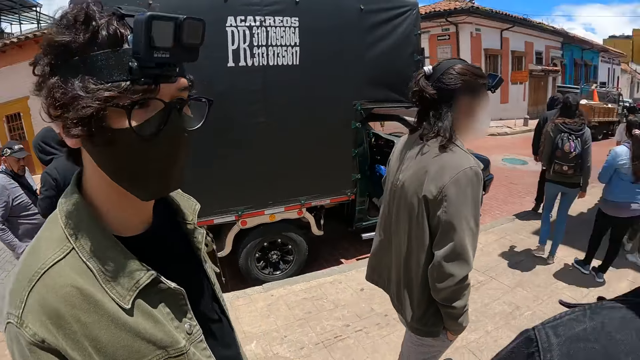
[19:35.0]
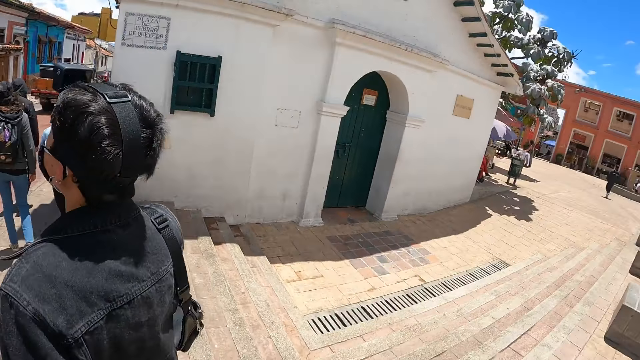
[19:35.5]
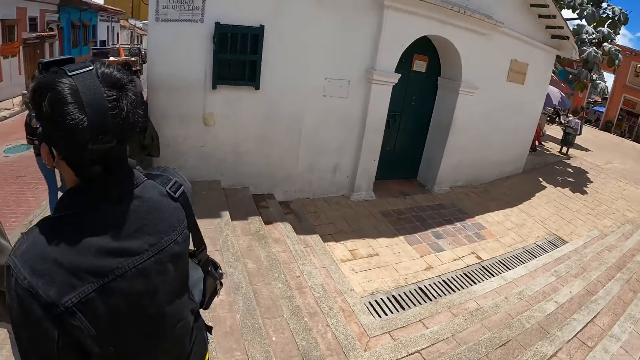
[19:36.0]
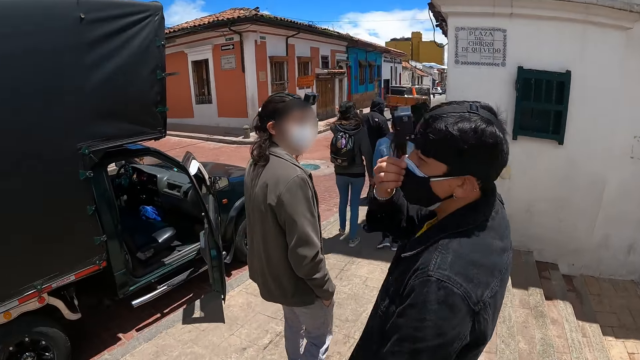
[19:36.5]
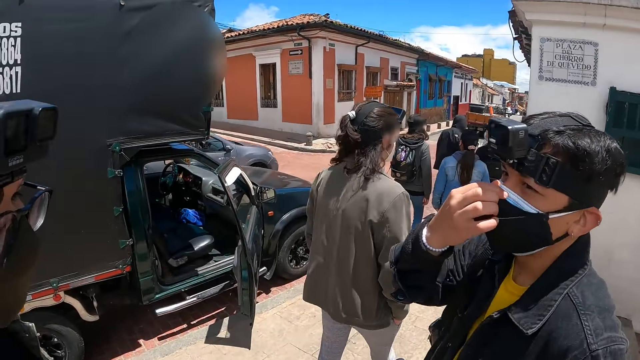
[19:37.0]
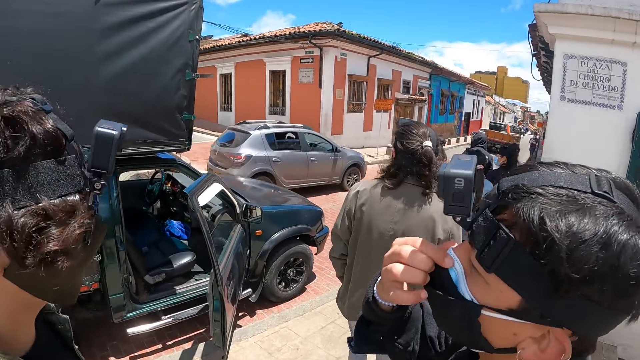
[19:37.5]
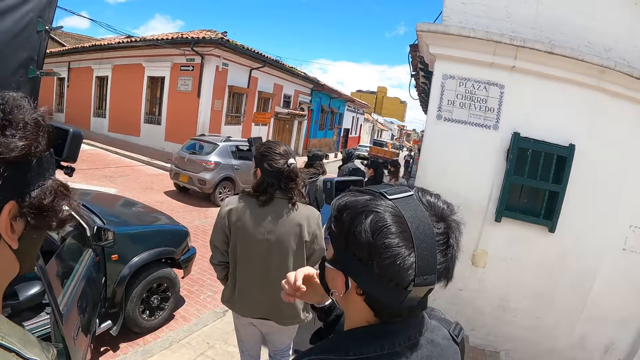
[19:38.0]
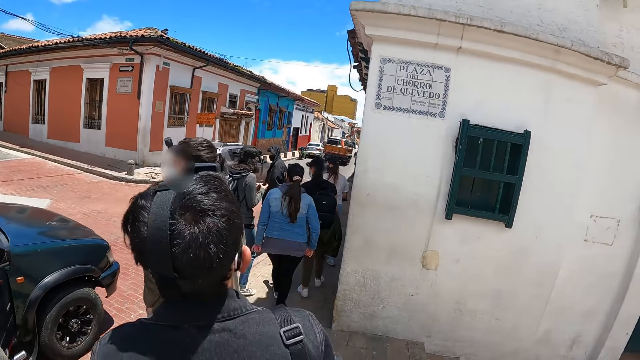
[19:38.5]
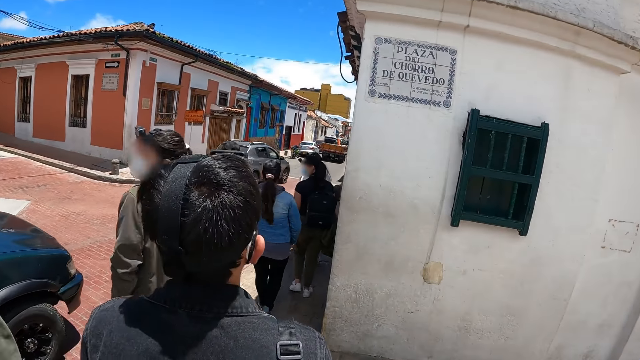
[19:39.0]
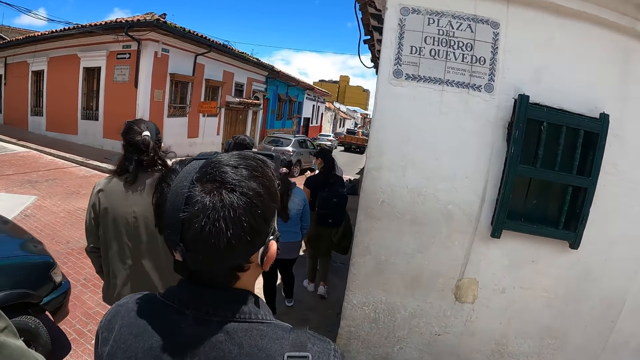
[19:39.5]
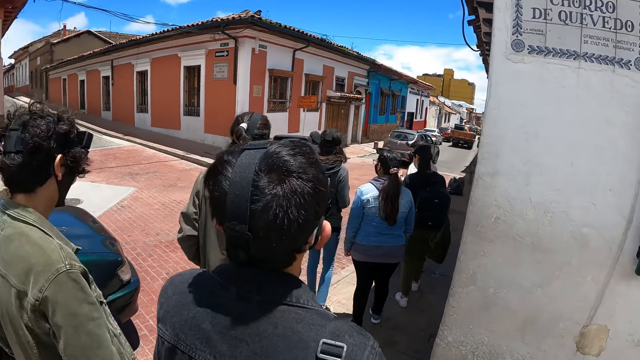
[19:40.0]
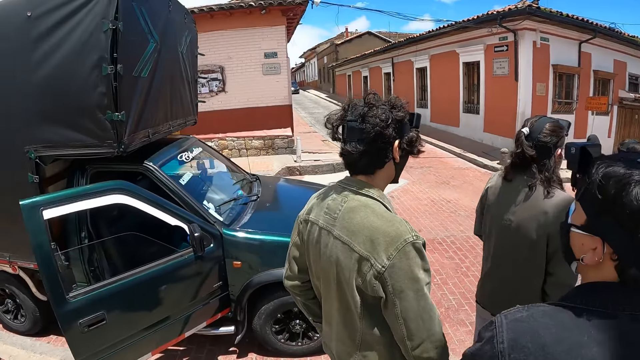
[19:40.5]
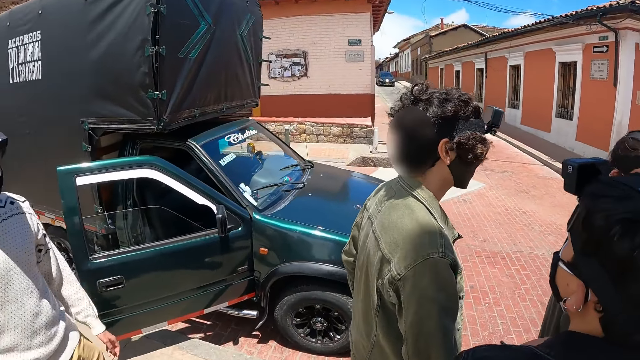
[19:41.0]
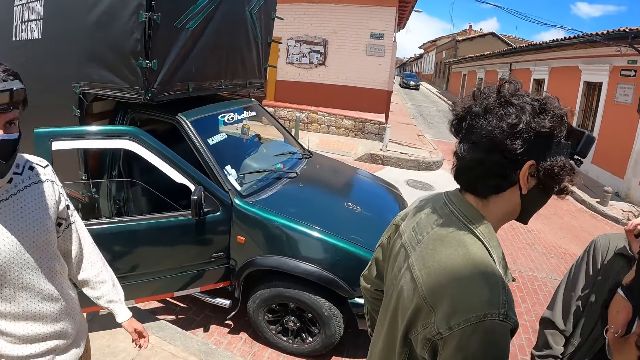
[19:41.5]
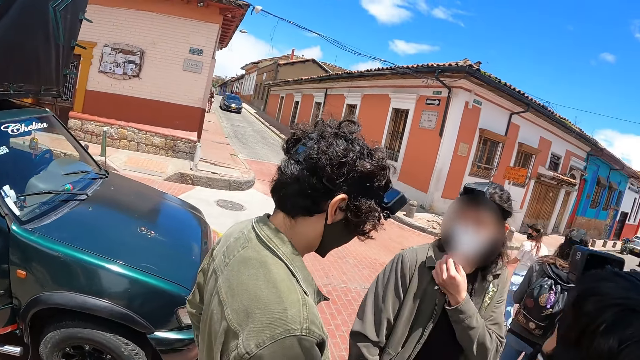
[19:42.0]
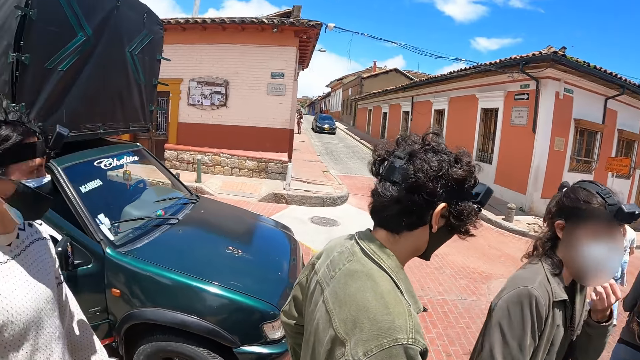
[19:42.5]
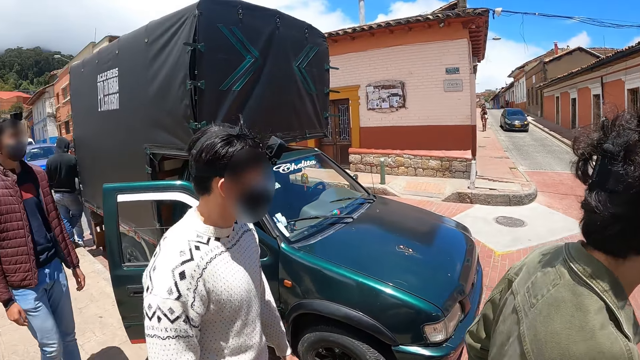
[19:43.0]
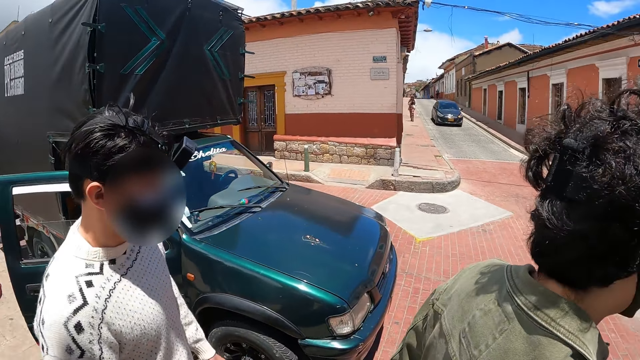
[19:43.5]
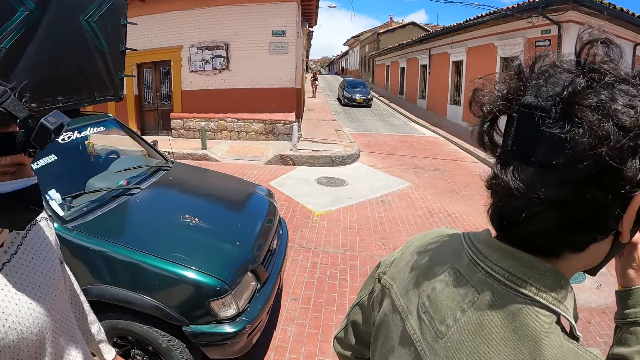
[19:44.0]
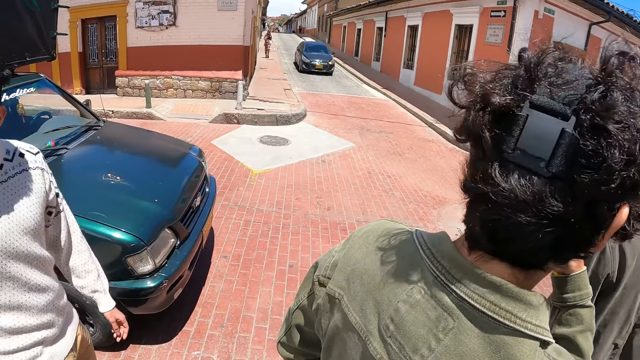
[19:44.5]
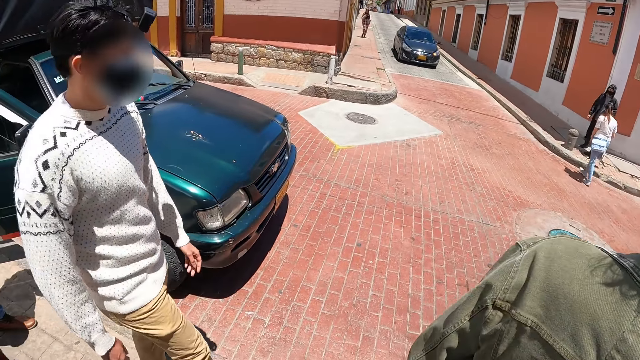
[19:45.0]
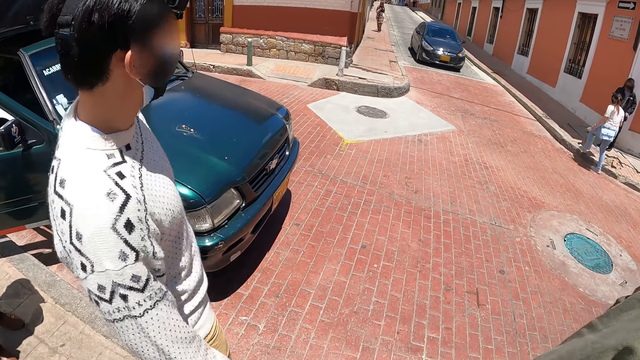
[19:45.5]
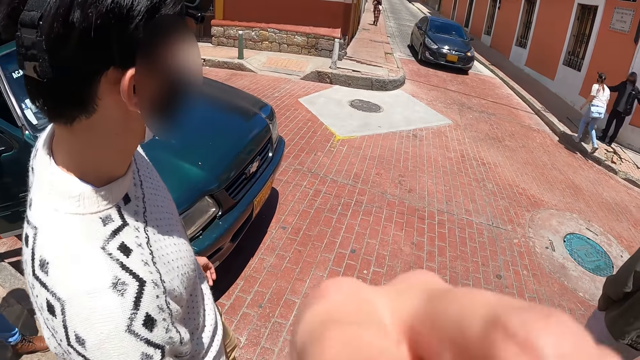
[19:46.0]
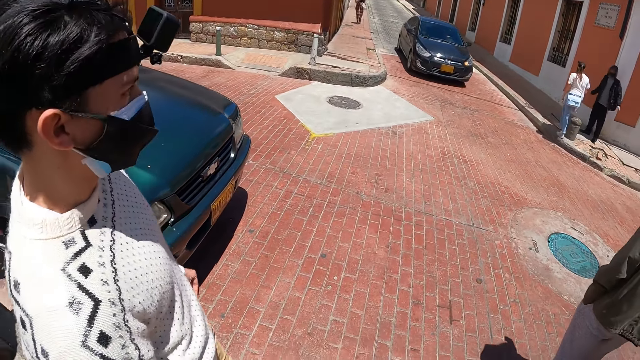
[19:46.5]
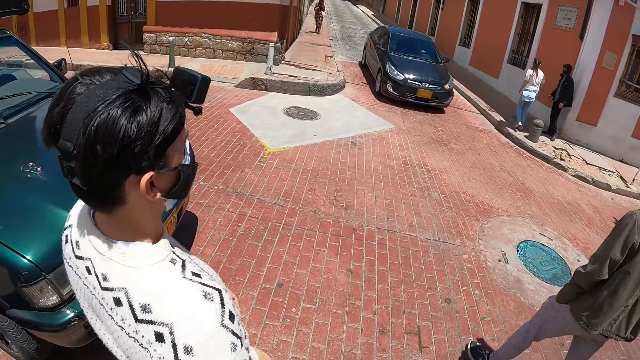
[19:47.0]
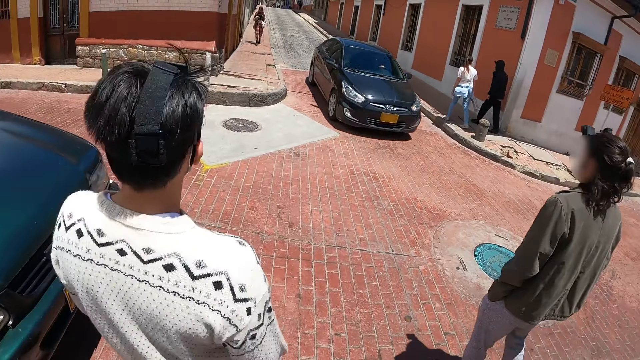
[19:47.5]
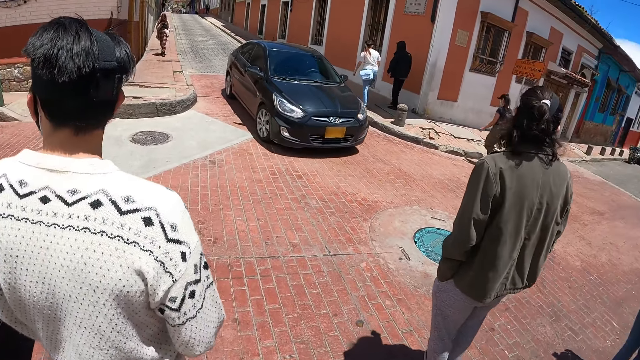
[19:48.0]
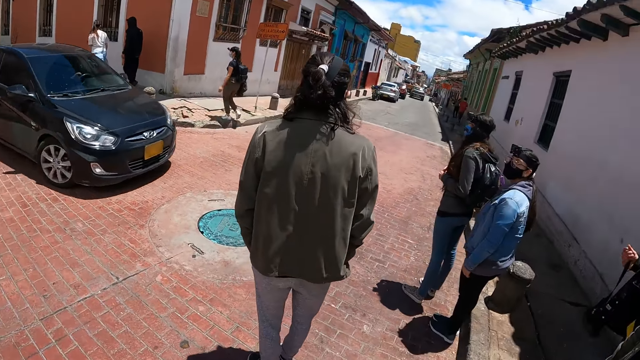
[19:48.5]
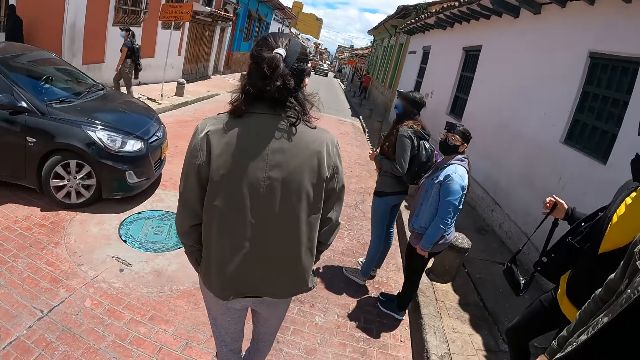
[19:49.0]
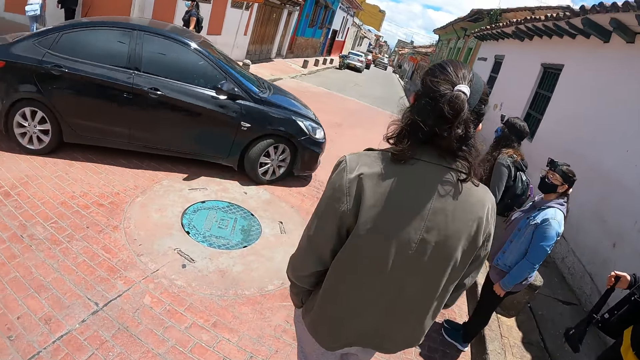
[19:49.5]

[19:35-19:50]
The camera wearer looks at a man and another man. They interact with a person. They look around. They look at the other side. A third man looks back. The camera wearer looks at the car. They walk on the street. The person walks on the street. The camera wearer moves a hand. They look at the car coming their way. They walk on the street. The person walks on the street.

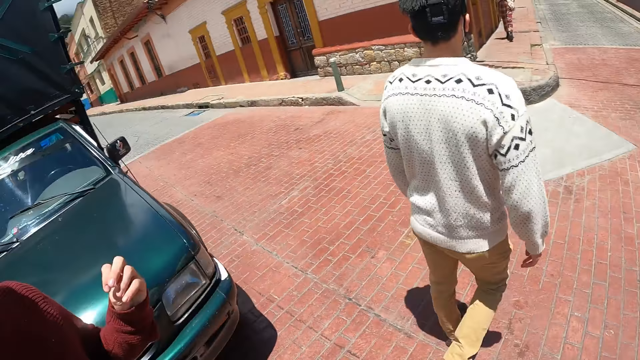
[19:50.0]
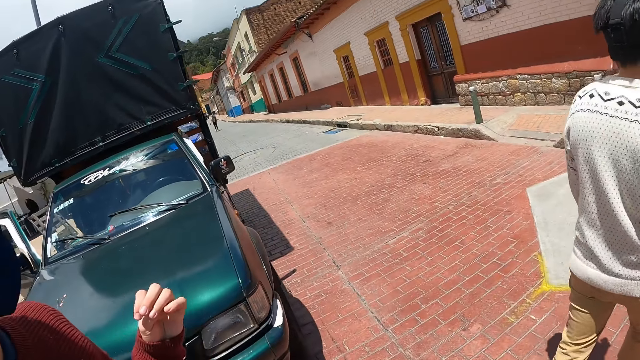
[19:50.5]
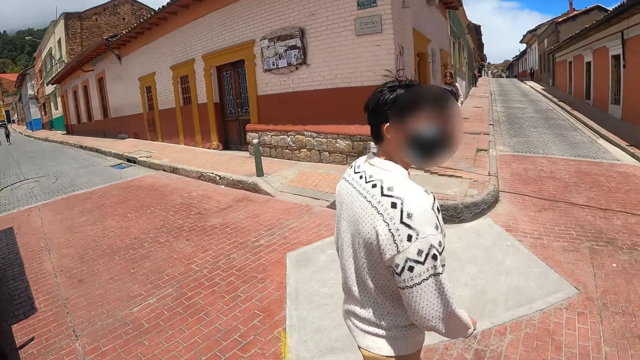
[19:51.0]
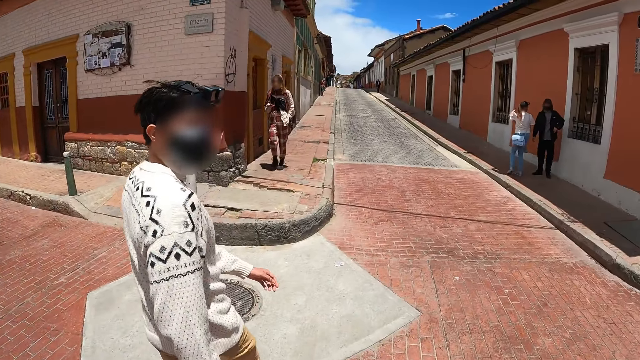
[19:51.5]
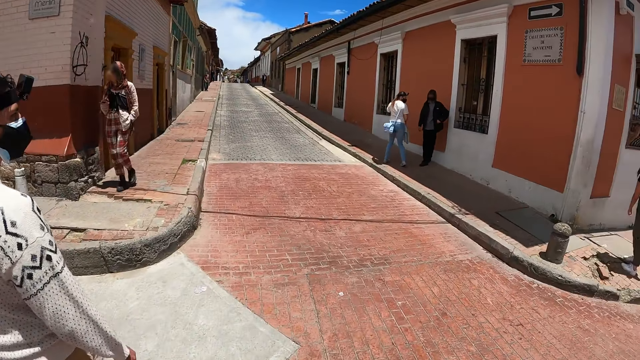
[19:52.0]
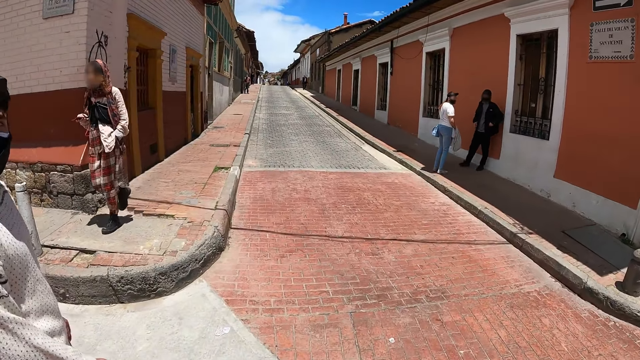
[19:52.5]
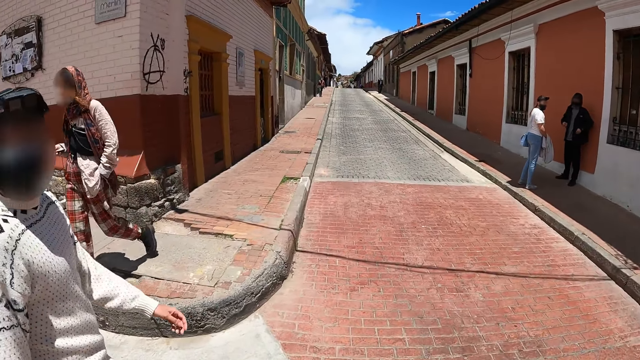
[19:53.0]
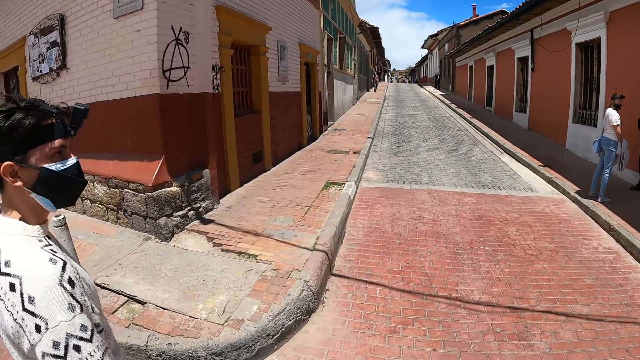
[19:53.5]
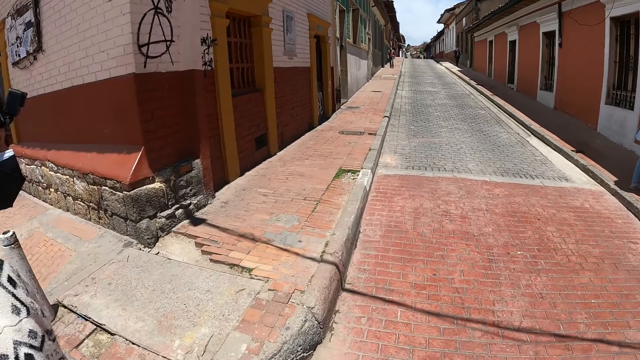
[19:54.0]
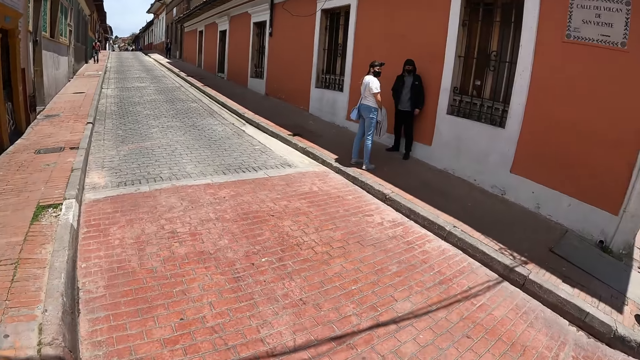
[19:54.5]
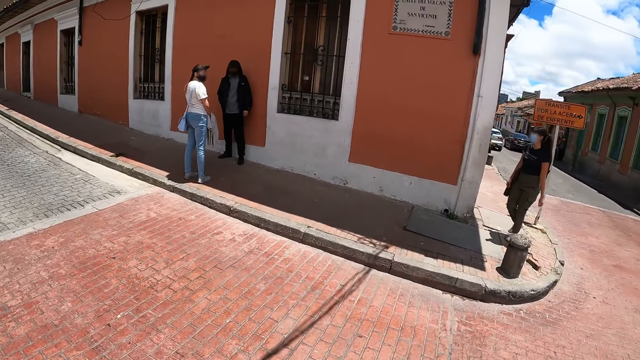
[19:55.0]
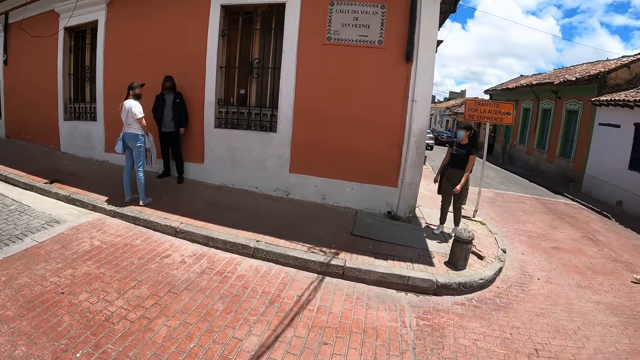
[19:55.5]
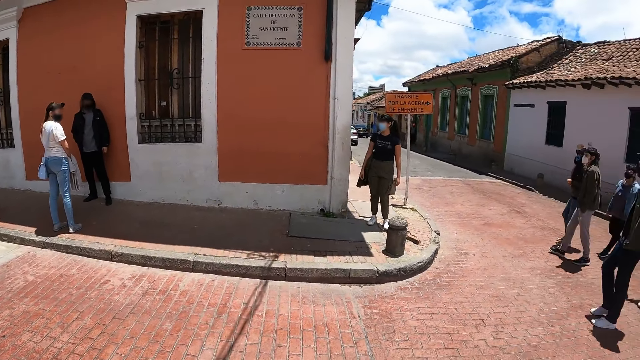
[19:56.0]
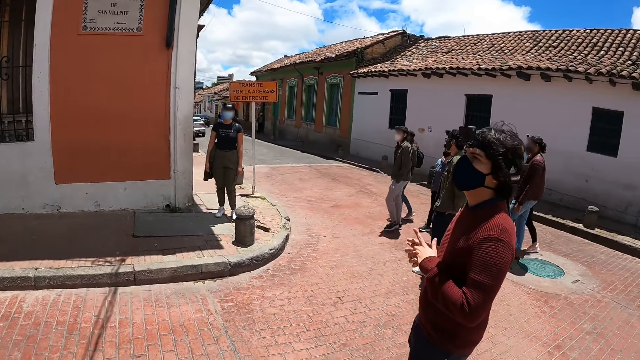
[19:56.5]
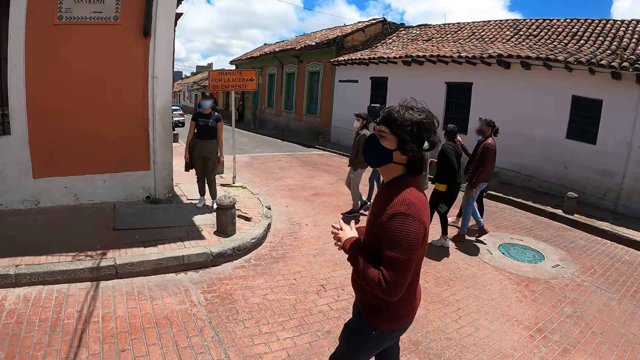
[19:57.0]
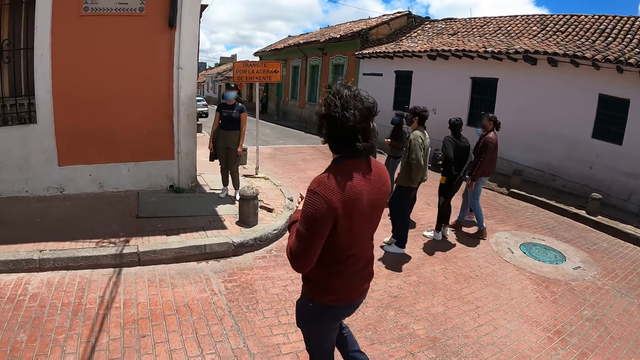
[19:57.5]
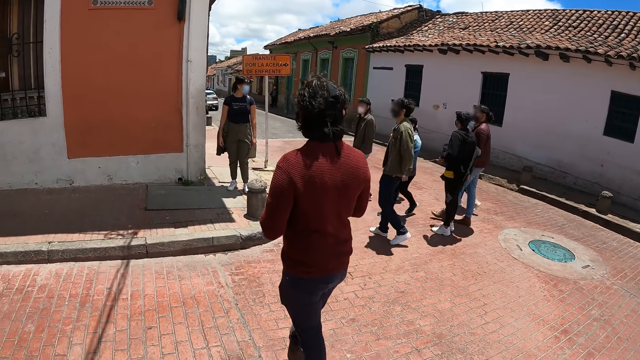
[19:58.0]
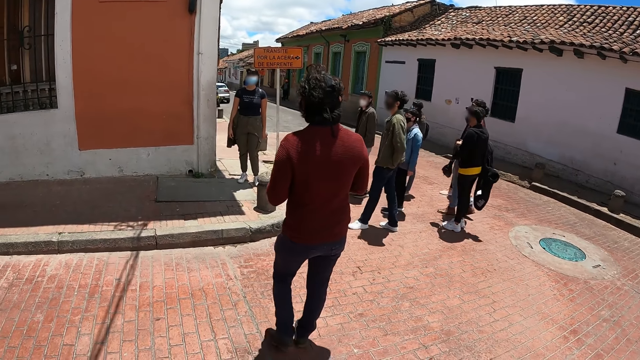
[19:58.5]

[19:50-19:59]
The camera wearer looks around the place. They walk on the street. A person walks on the street. The camera wearer interacts with a man. They look around. Another person walks on the street.
